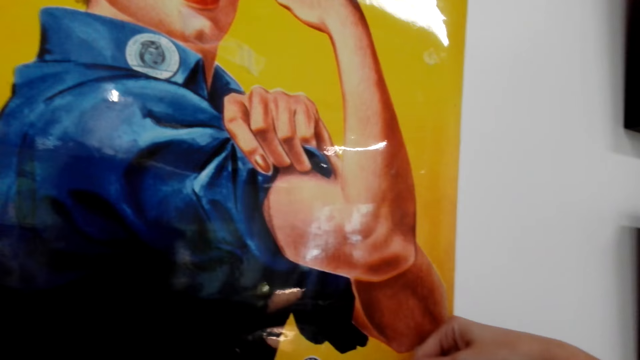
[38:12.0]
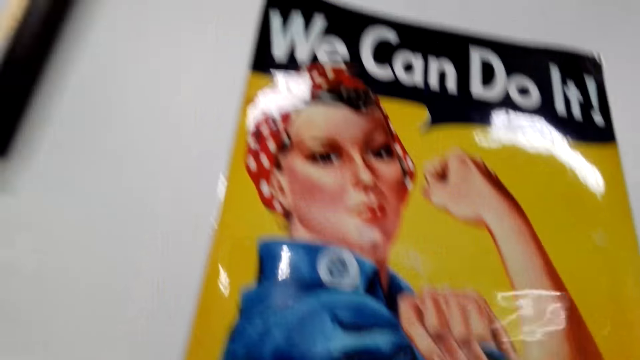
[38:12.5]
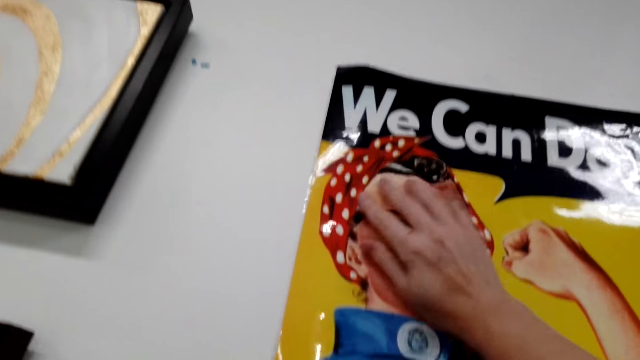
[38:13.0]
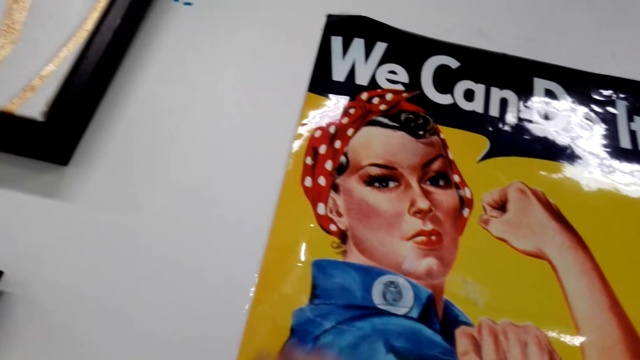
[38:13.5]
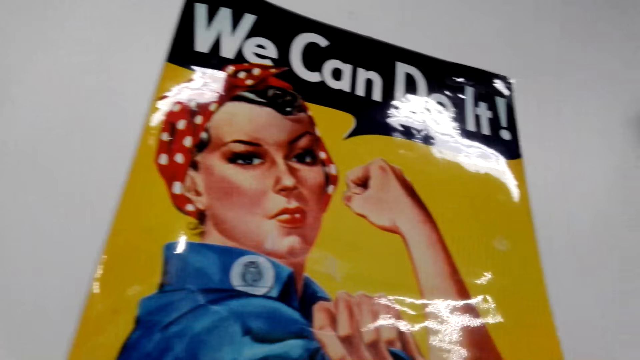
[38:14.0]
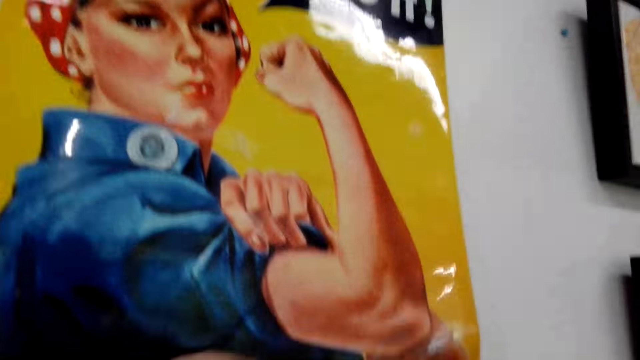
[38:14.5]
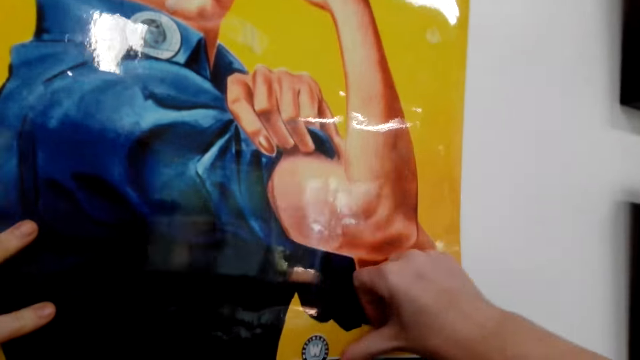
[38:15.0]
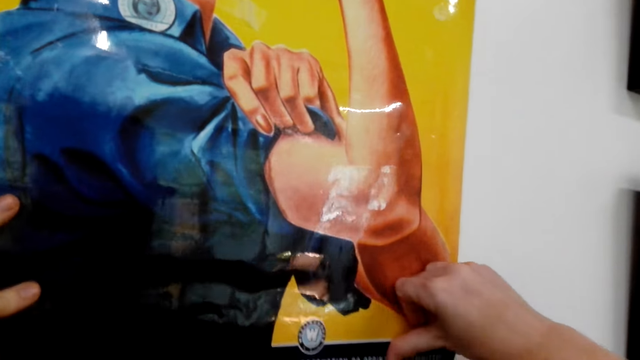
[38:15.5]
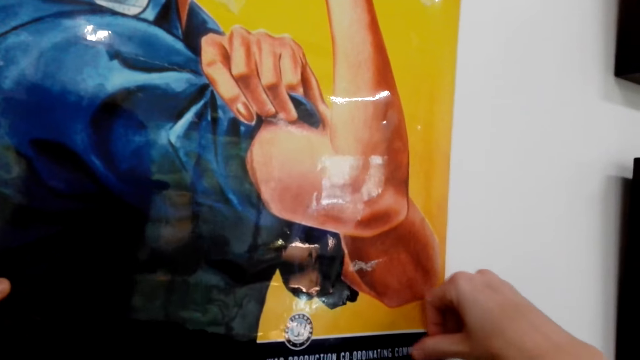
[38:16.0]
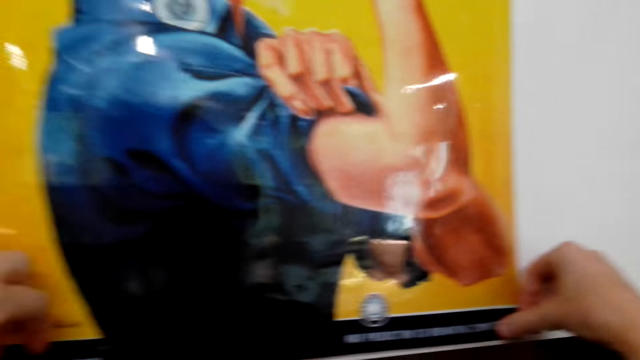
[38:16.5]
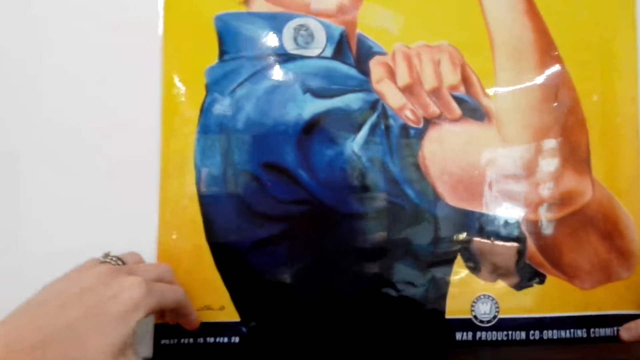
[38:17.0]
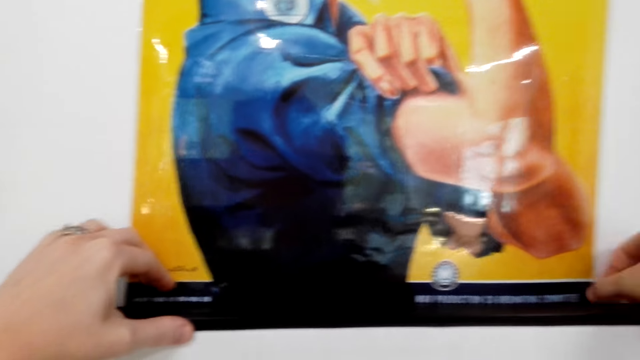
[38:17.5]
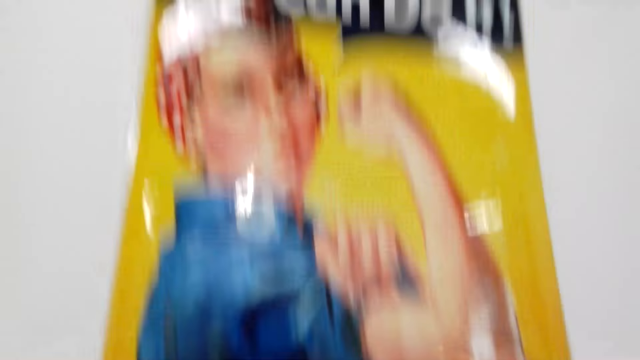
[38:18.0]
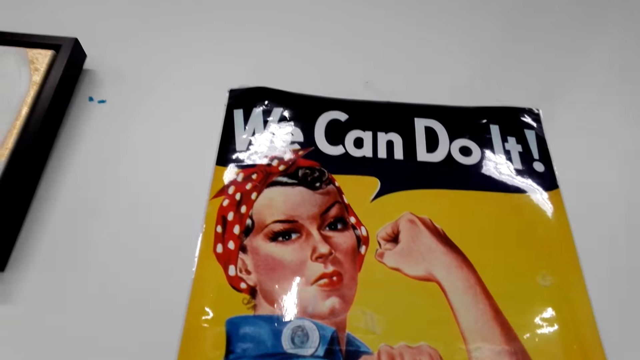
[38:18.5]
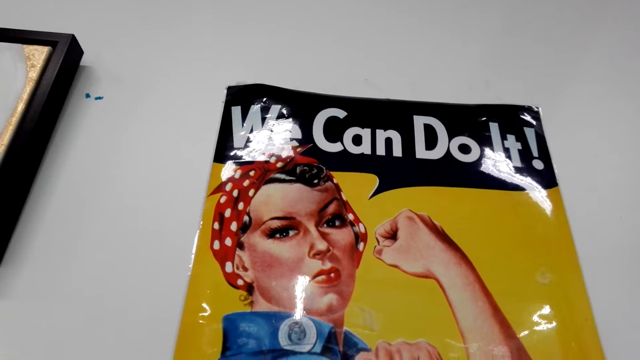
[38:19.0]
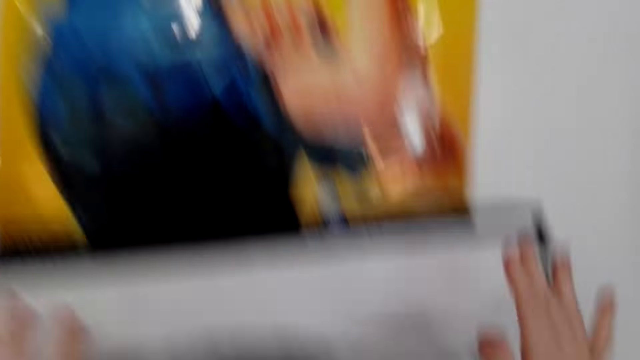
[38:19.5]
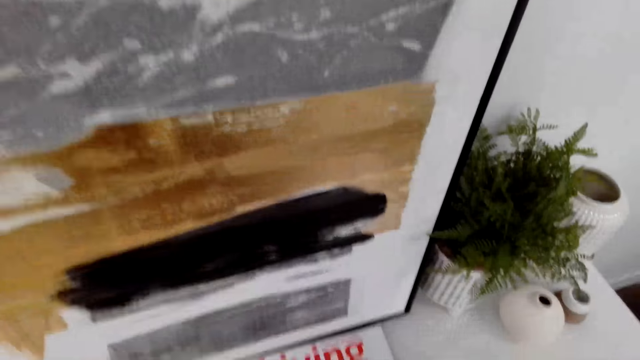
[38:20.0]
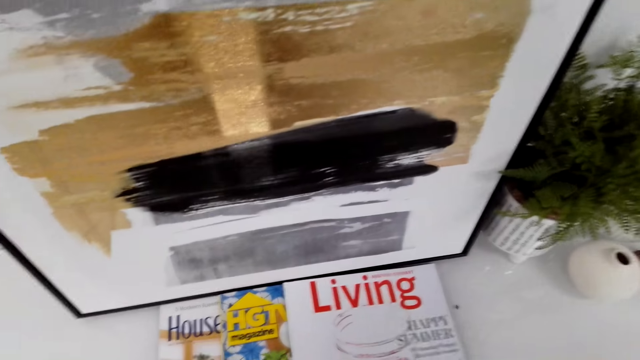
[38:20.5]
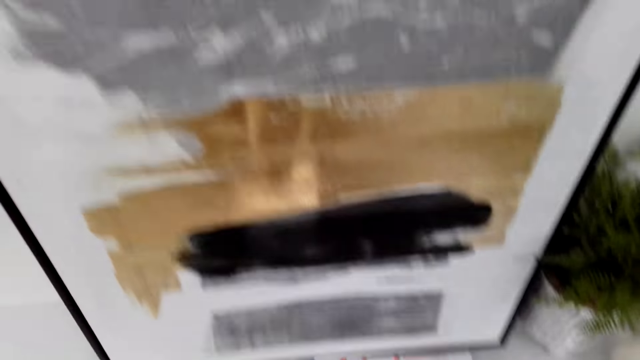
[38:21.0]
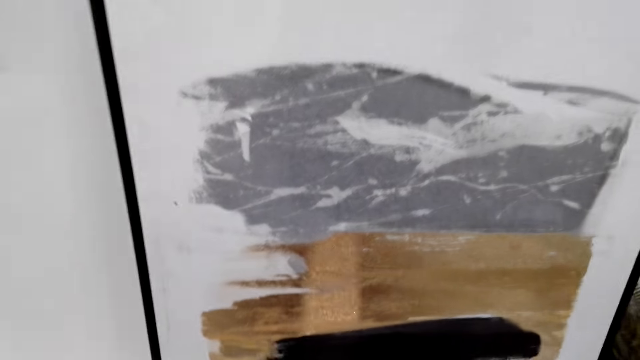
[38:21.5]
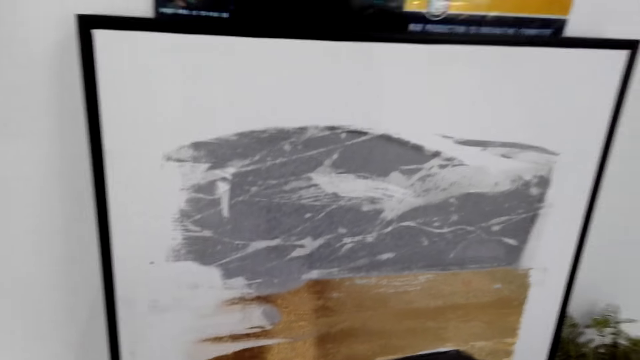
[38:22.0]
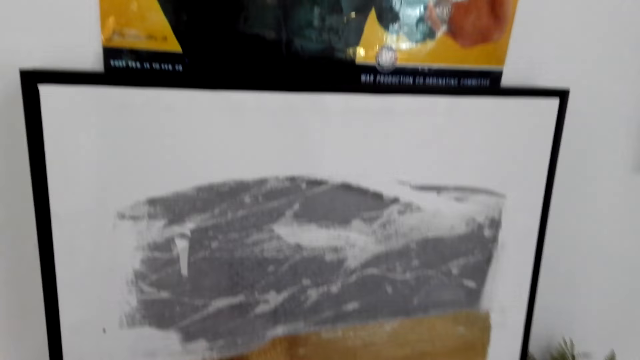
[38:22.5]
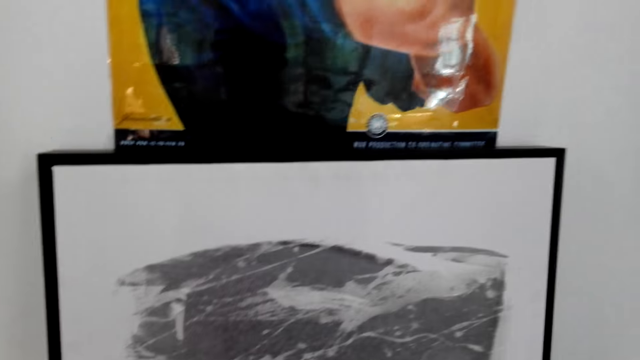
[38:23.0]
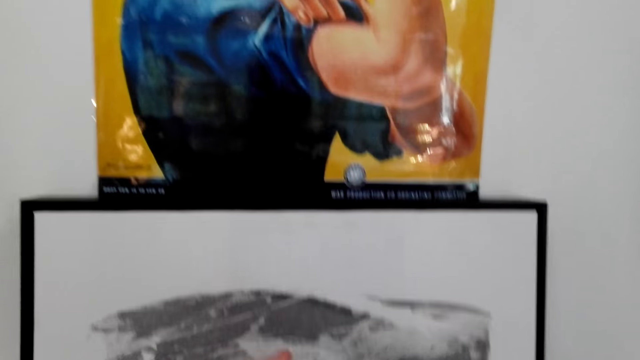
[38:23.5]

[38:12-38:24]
The camera wearer straightens the wallpaper on the wall. They stare at the wallpaper. They look around.

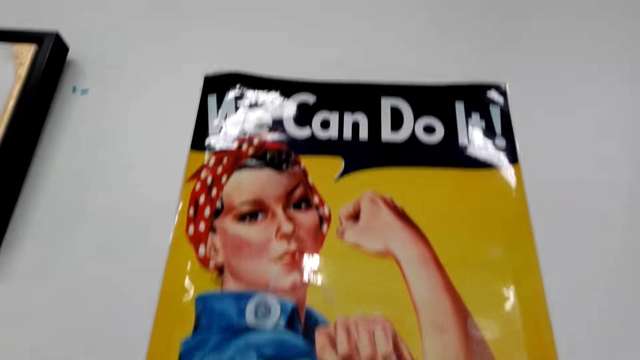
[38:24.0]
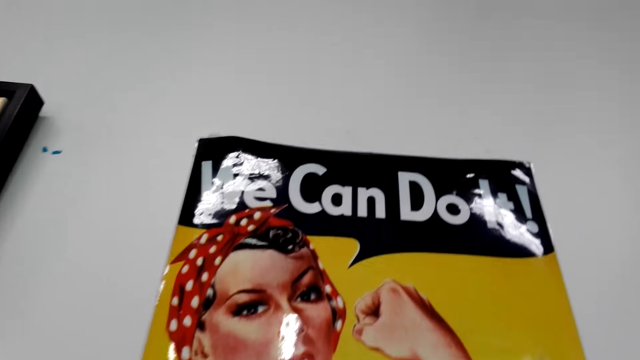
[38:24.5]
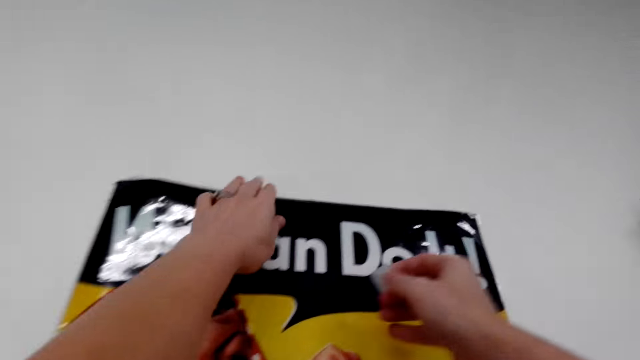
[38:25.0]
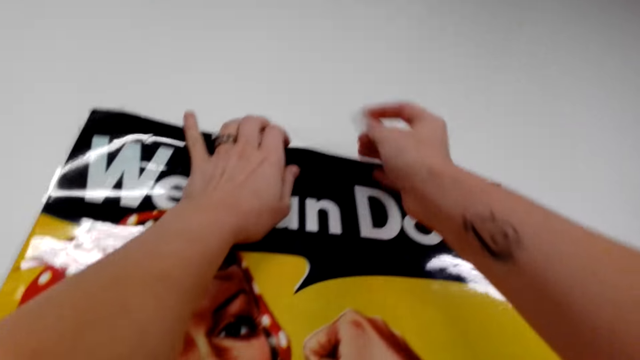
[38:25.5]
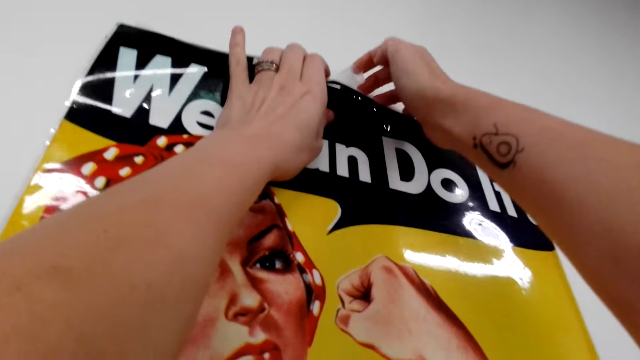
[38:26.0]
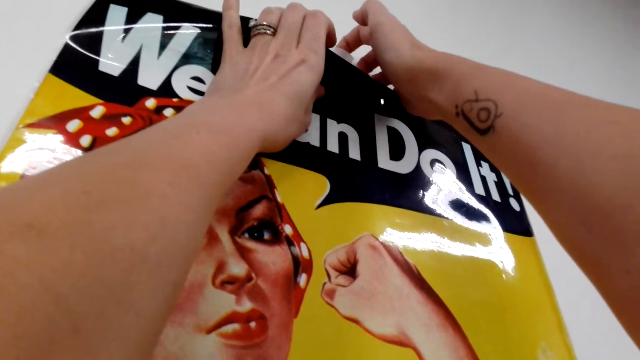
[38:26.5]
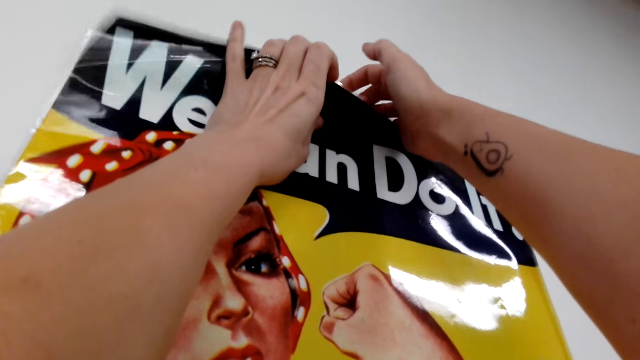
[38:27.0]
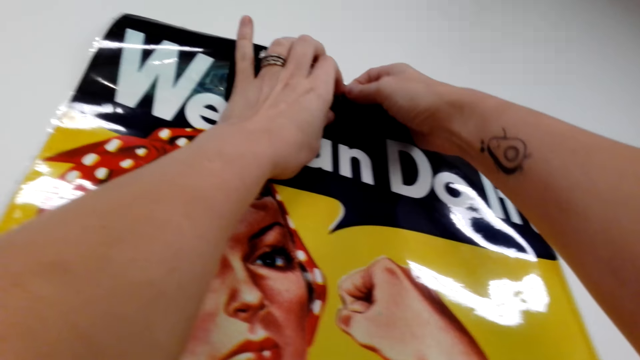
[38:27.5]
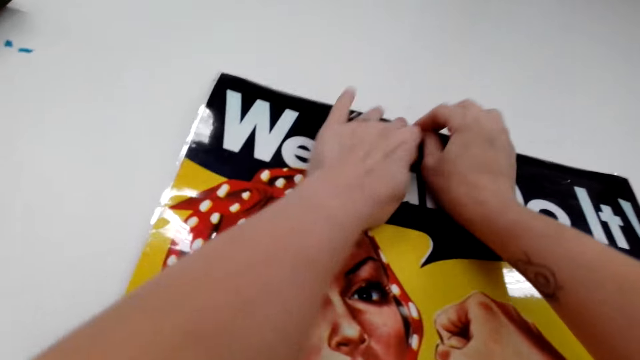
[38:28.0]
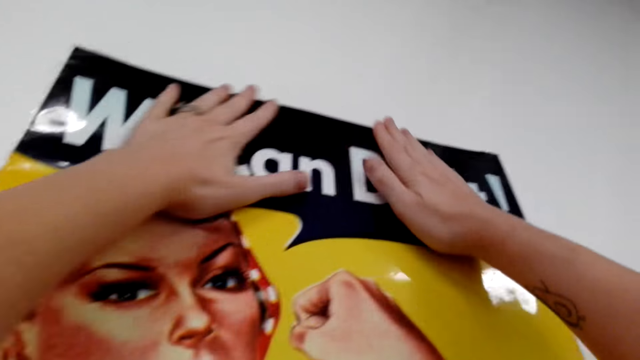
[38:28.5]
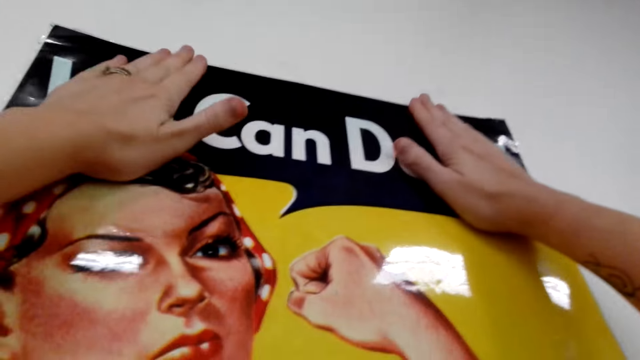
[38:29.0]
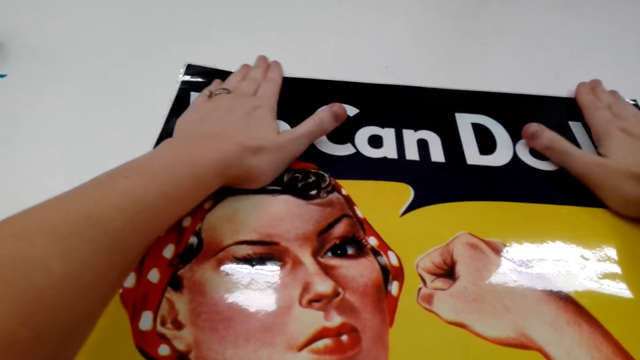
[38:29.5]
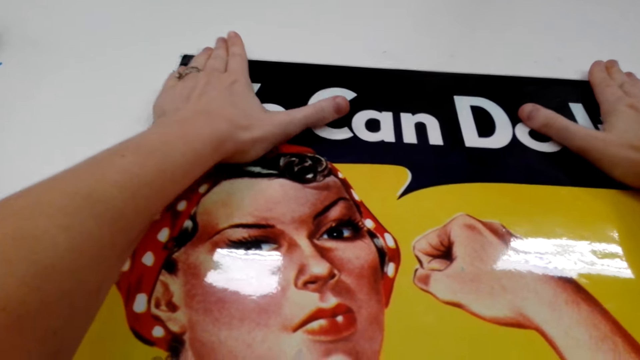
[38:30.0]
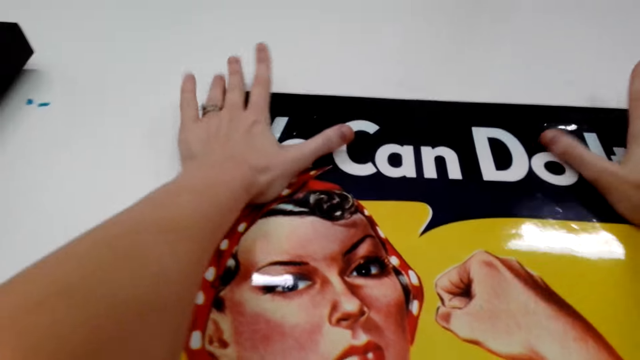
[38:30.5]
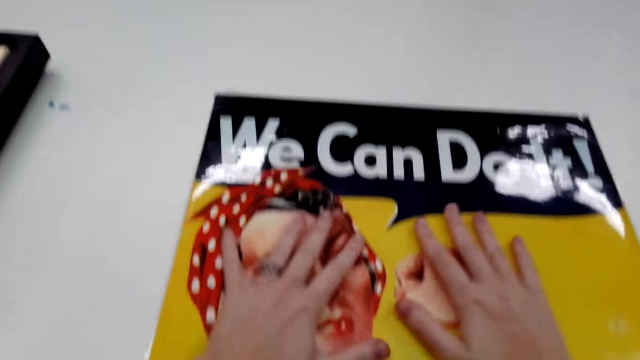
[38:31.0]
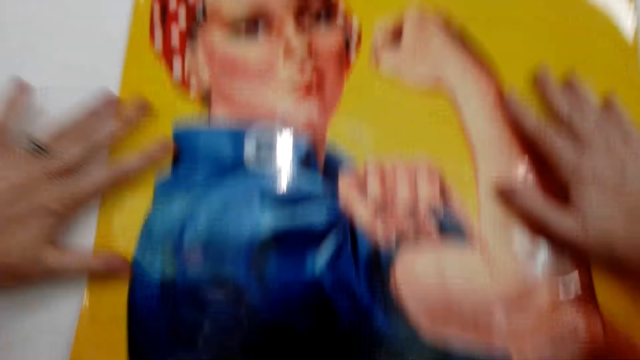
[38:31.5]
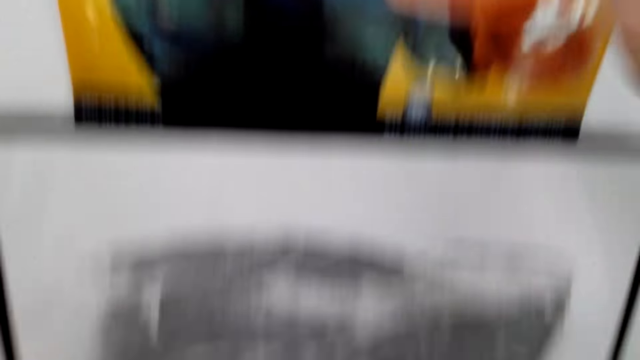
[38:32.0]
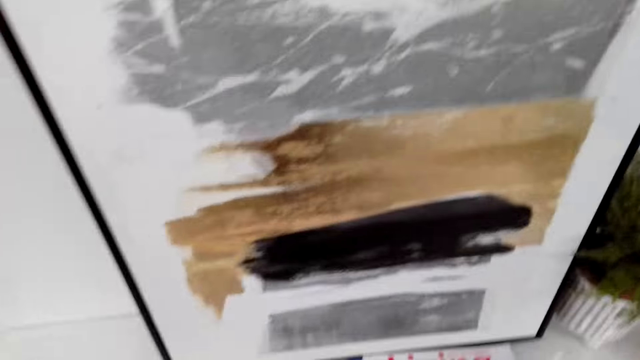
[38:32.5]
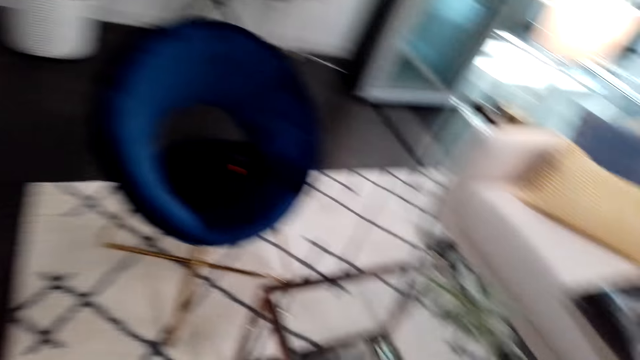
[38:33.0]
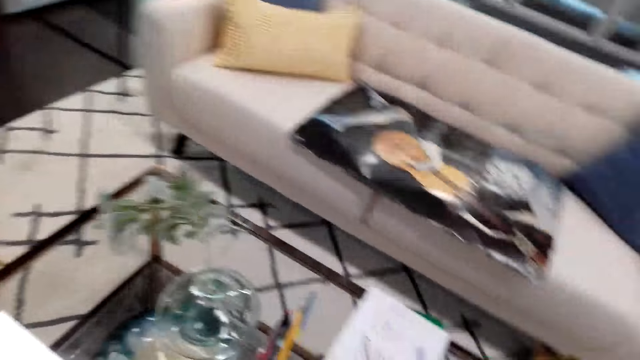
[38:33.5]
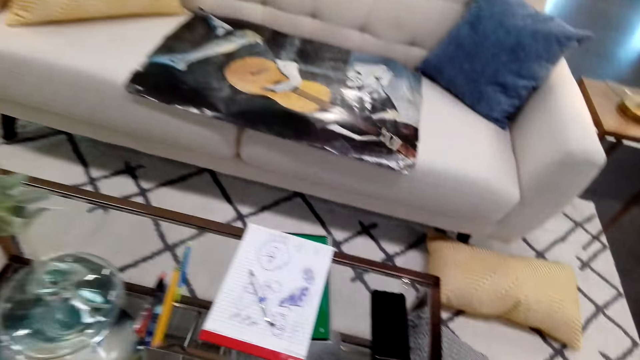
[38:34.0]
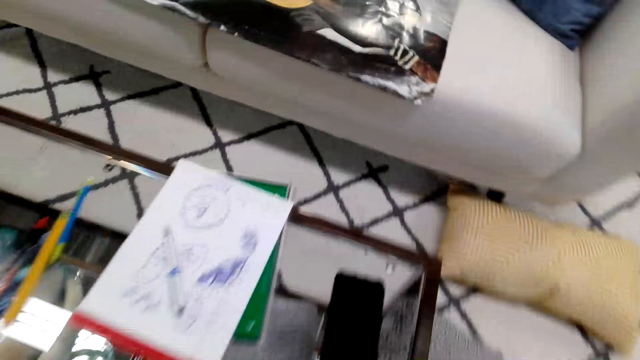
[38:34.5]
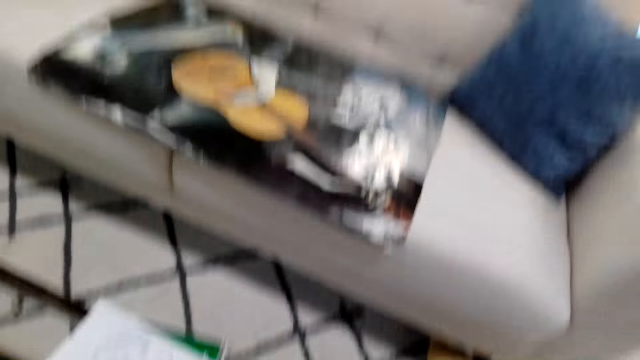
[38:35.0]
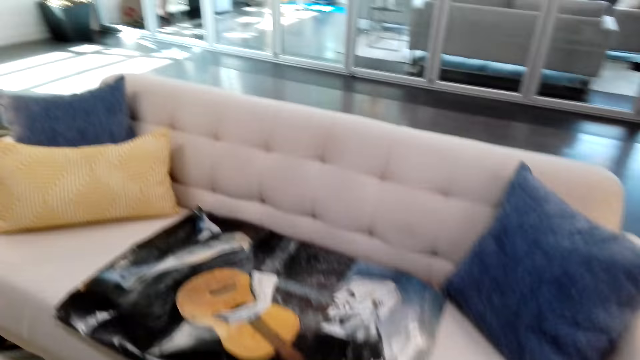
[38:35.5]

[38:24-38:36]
The camera wearer sticks the manila paper with a drawing image on the wall. They put the sellotape between the wall and the wallpaper. They press the wallpaper on the wall with the hands. They look around. They walk around in the room.
